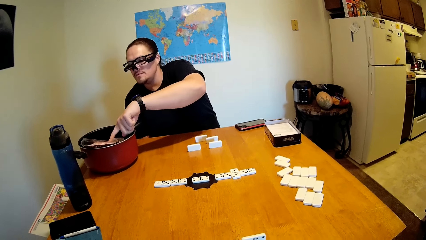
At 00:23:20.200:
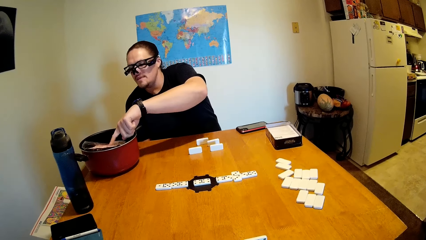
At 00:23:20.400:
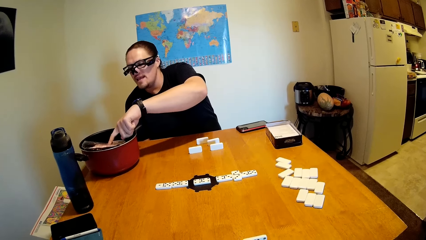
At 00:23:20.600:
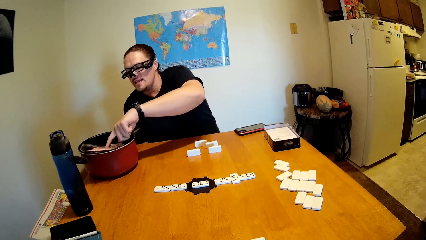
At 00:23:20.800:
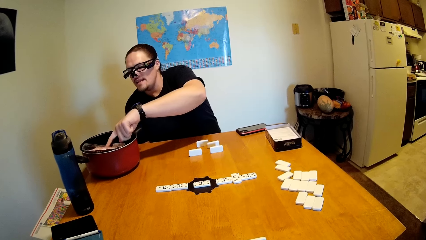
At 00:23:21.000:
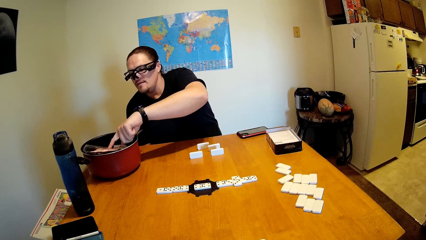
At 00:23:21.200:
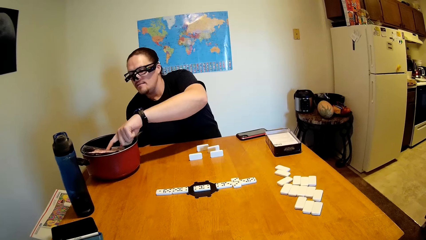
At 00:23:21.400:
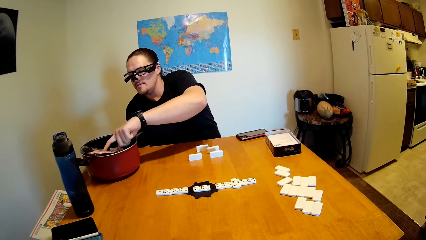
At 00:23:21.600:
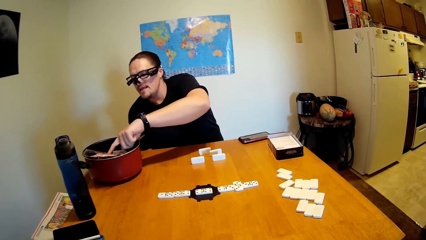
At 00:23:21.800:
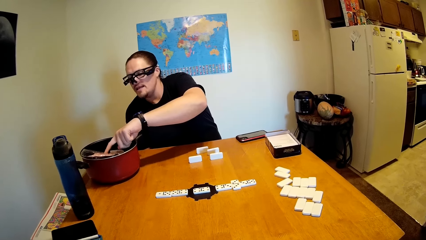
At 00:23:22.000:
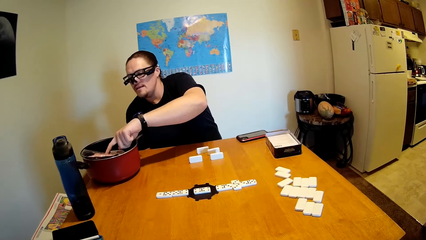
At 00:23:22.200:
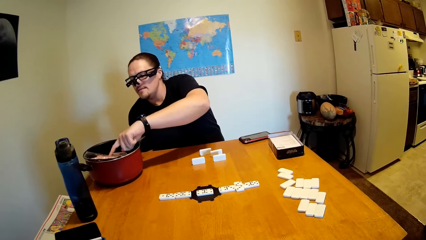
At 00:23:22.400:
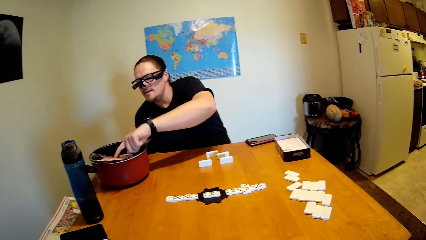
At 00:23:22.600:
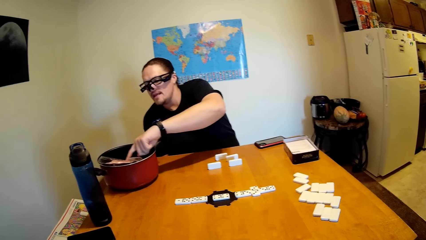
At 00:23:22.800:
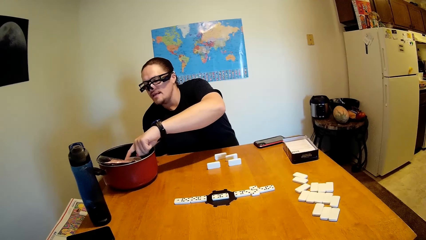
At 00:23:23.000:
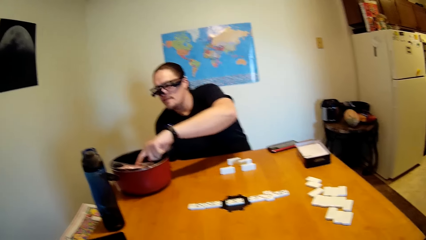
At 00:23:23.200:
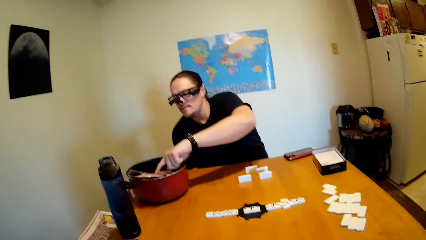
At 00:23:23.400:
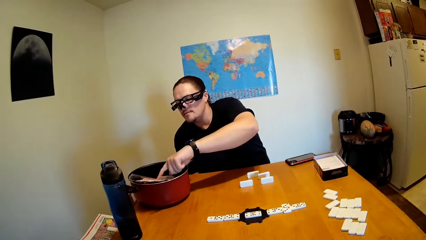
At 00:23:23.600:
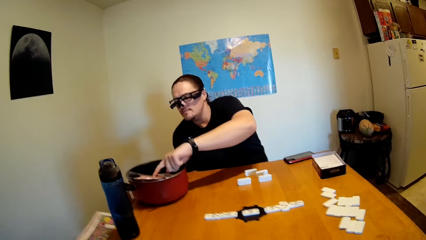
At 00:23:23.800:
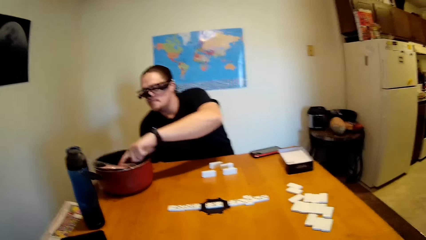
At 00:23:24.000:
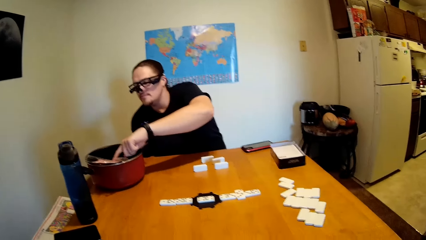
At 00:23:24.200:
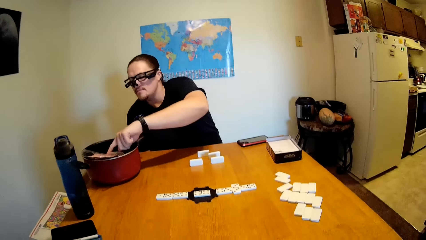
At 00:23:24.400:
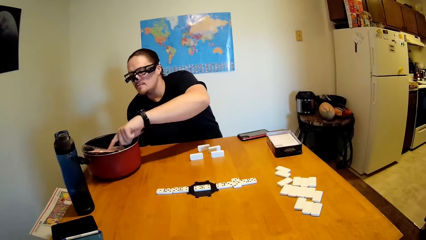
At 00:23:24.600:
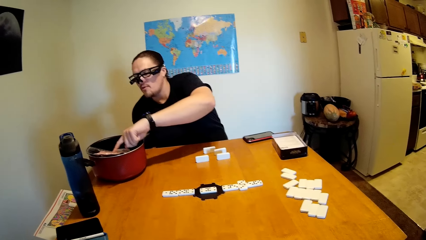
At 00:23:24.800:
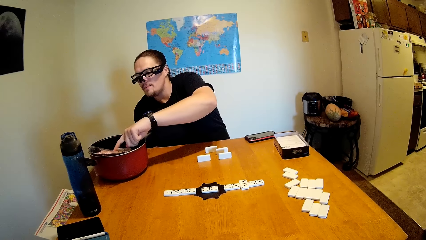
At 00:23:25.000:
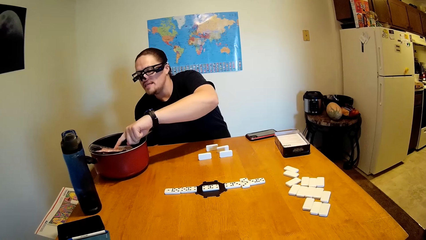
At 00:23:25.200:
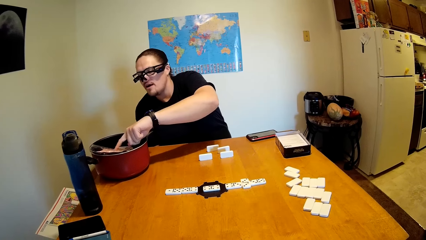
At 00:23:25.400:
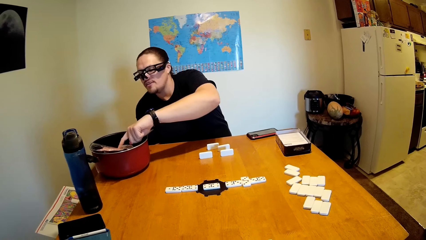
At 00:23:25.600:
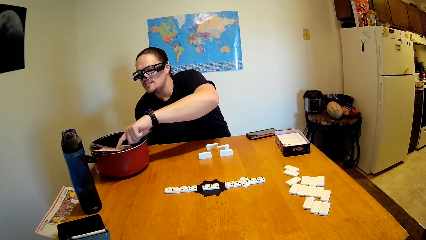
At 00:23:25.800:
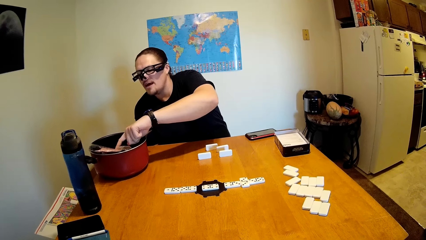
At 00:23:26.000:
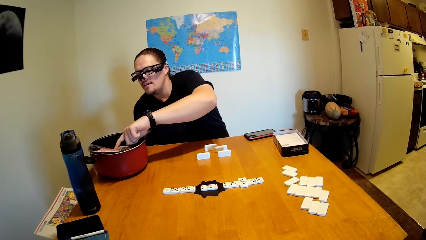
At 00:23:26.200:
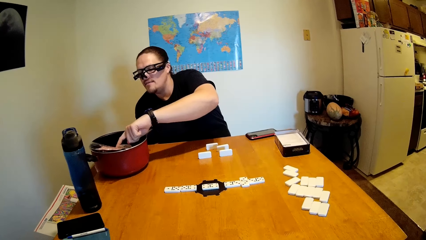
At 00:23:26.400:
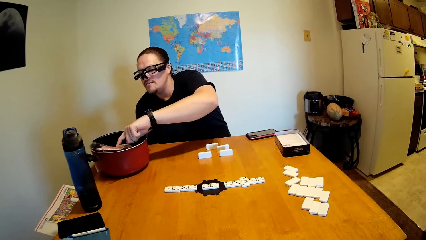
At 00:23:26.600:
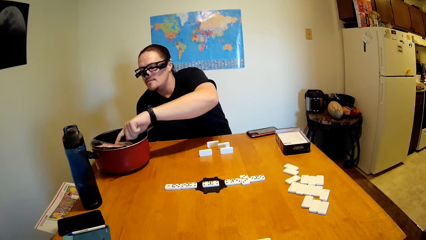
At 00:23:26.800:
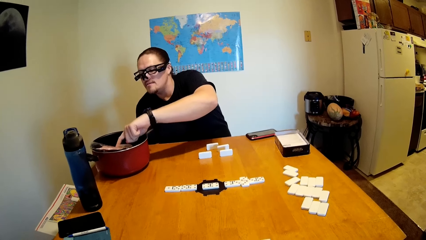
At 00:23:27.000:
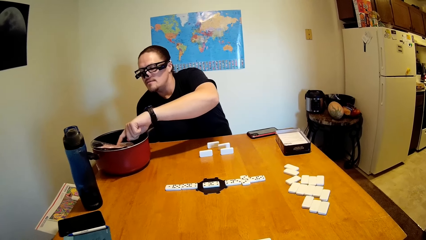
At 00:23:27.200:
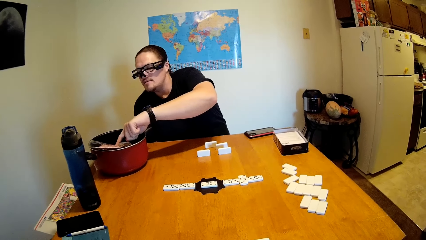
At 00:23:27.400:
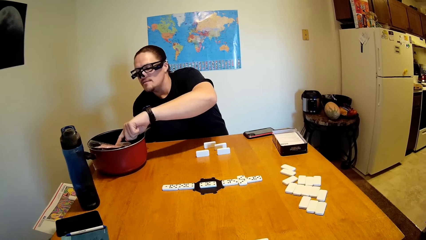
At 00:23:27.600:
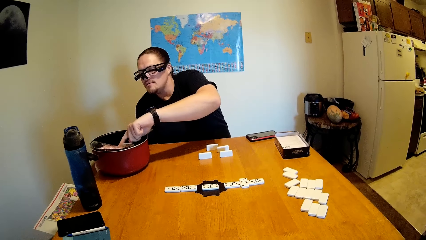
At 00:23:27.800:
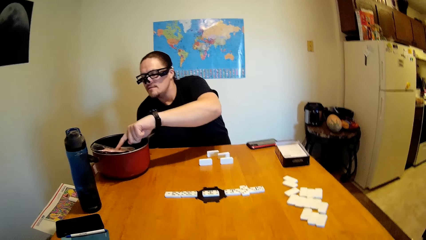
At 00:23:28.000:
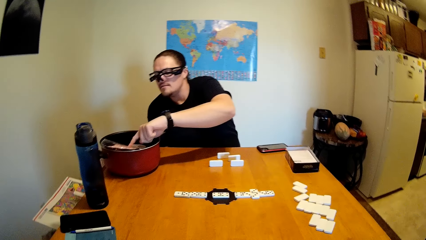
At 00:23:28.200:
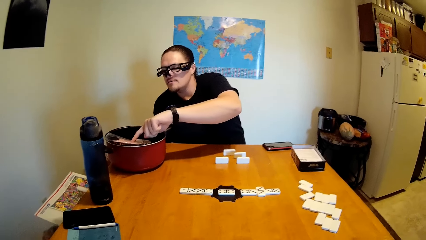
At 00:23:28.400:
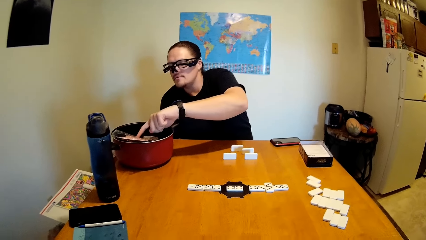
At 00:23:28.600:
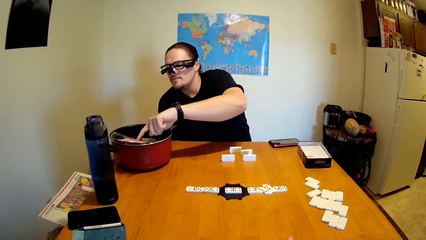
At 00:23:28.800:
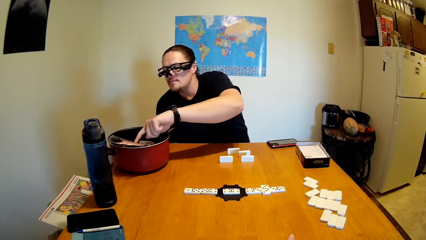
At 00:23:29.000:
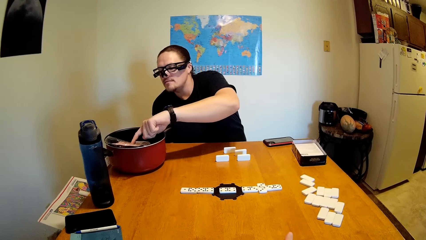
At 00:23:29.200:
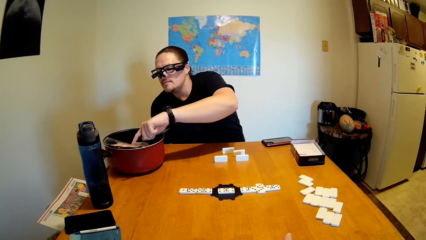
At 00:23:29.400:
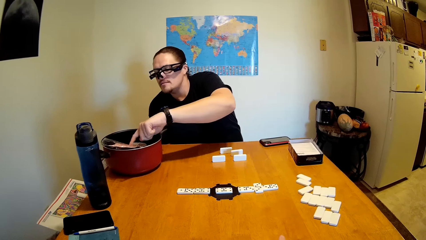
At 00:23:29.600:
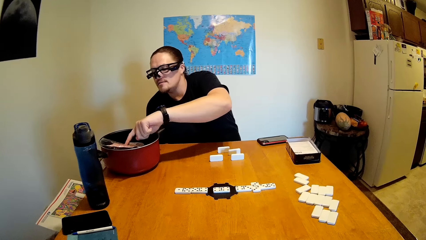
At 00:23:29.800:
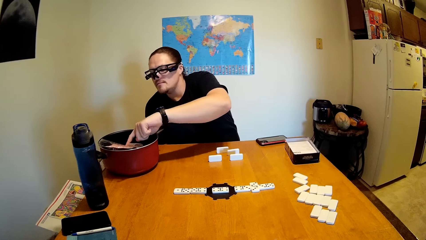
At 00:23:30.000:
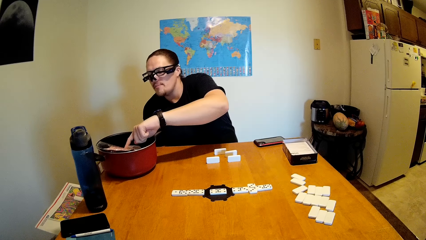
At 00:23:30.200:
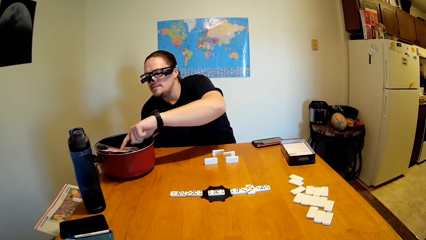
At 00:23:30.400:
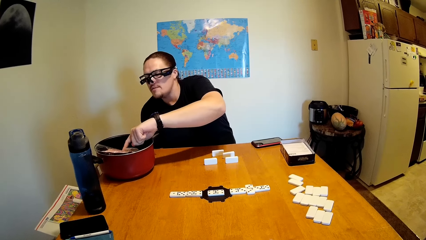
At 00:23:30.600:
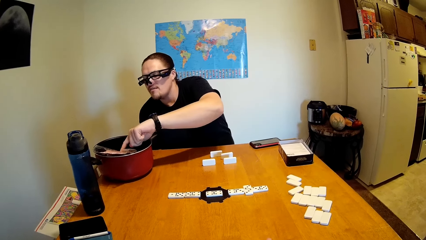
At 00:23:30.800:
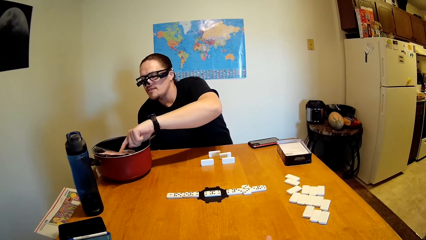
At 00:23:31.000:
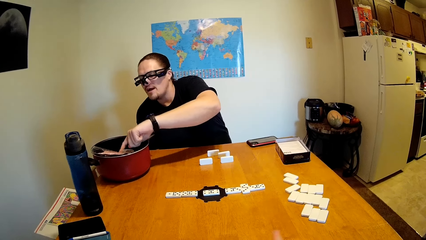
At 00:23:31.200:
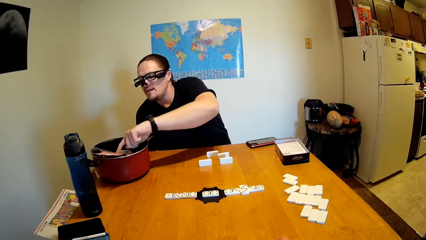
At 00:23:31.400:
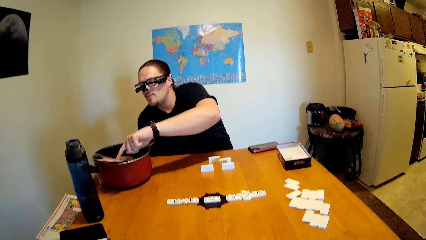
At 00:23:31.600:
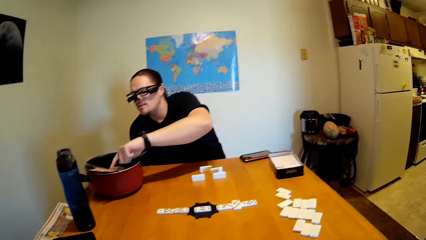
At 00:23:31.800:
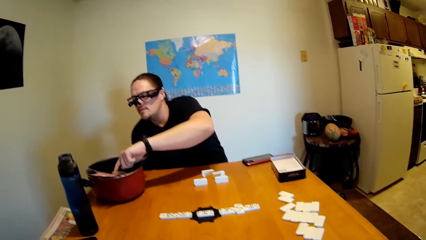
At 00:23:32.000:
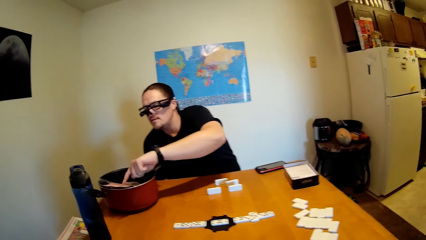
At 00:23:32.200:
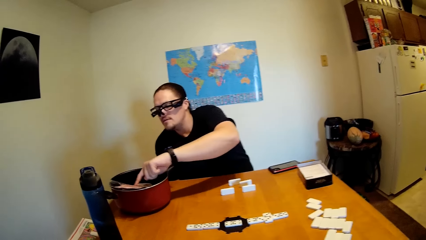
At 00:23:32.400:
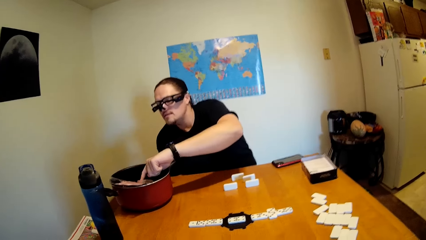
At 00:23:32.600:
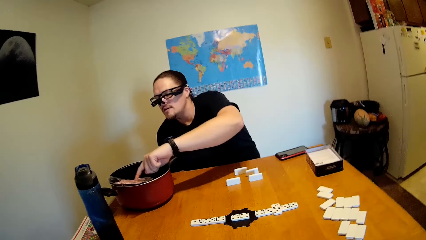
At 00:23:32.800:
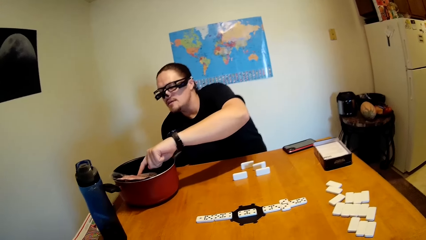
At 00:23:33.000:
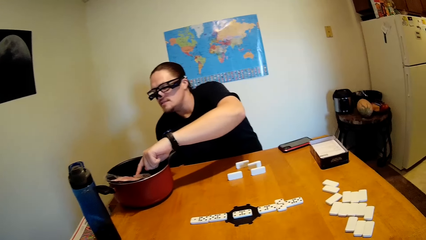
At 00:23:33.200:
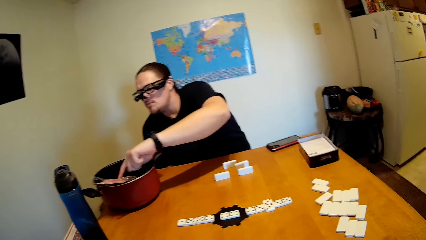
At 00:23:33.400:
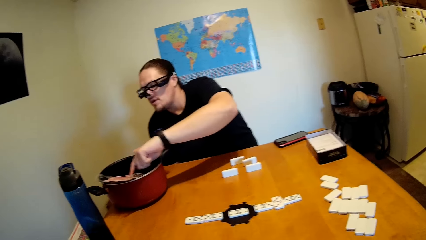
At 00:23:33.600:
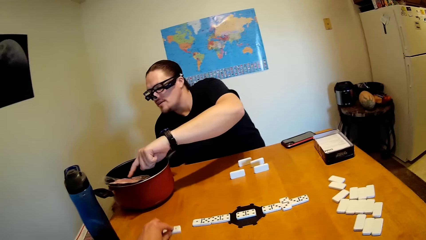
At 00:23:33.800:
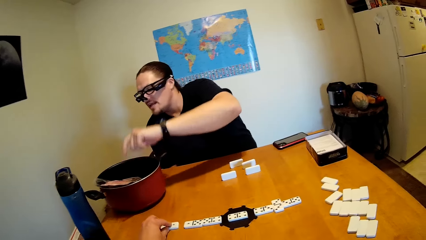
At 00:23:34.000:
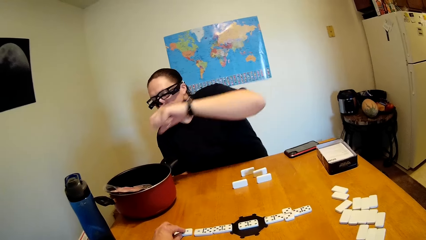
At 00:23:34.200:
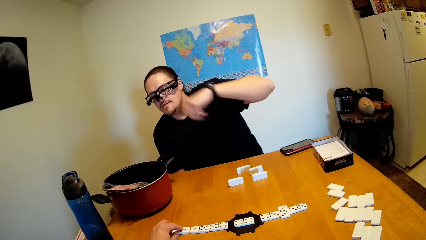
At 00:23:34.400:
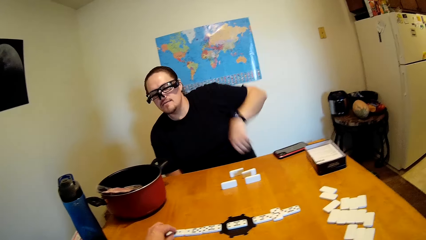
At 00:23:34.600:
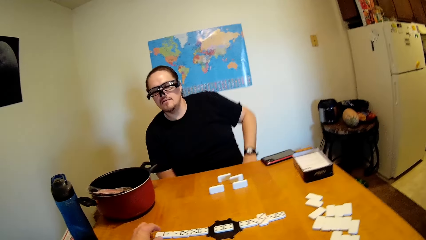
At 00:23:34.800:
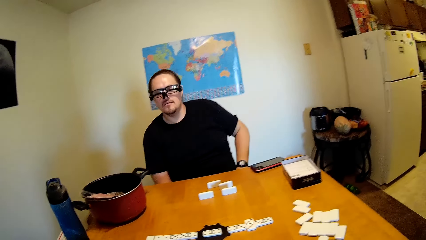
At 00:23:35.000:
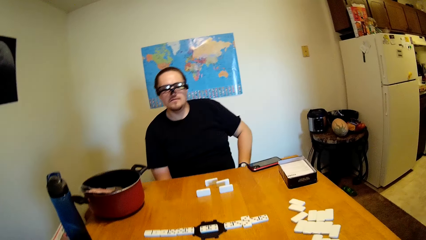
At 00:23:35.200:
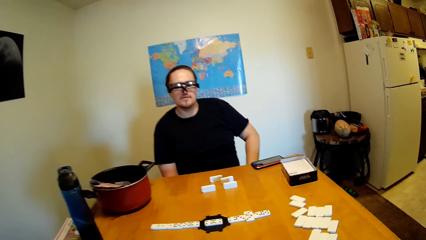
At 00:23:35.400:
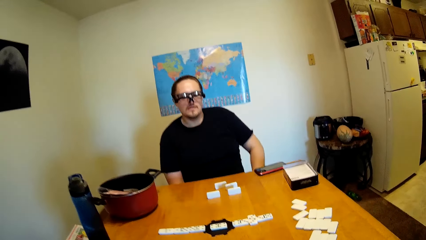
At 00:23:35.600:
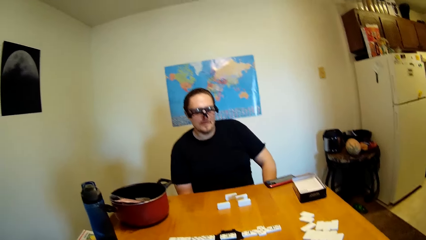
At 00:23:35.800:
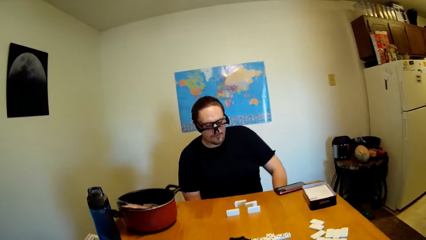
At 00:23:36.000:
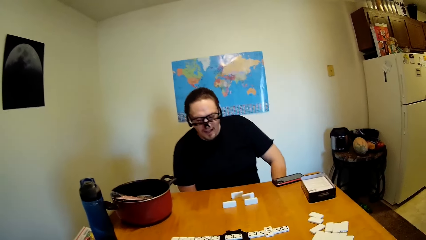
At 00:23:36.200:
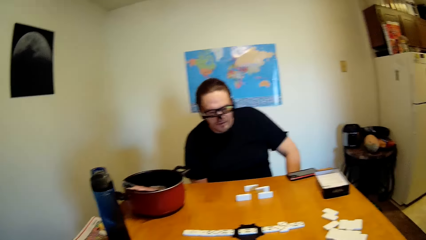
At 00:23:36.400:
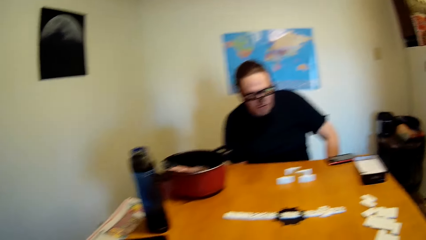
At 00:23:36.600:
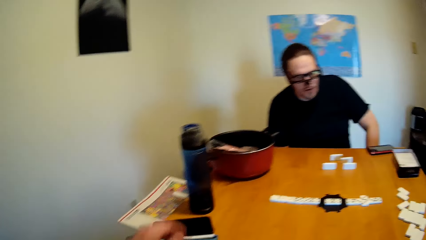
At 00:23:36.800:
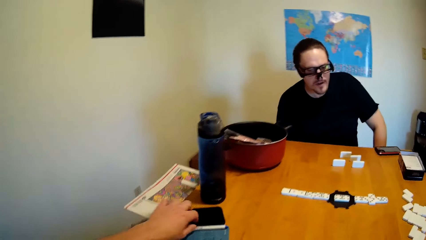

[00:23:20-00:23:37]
The man touches meat in a cooking pot. The camera wearer moves a domino or dice on the desk. The man swings the left hand, touches something and looks around. The camera wearer swings the left hand.
